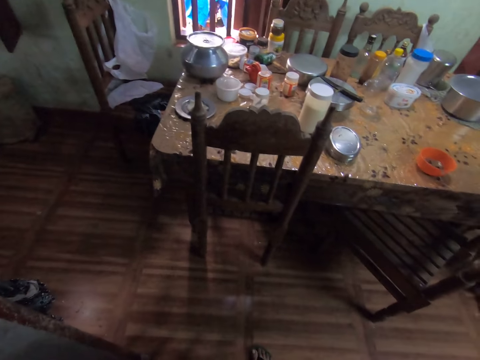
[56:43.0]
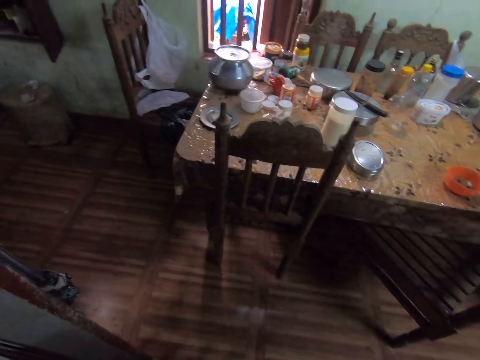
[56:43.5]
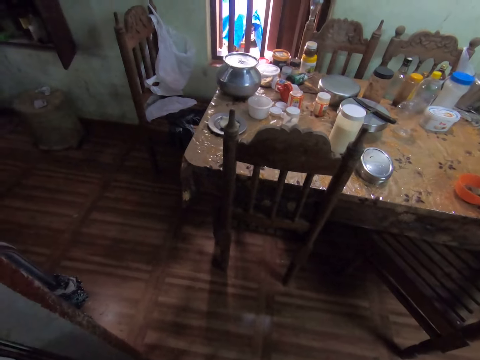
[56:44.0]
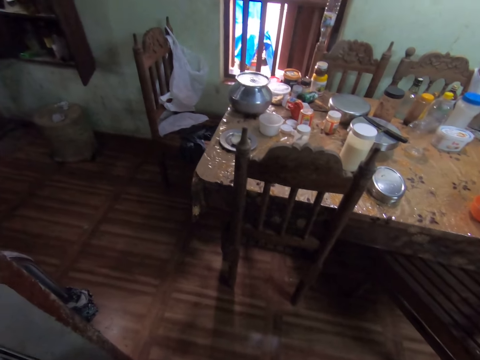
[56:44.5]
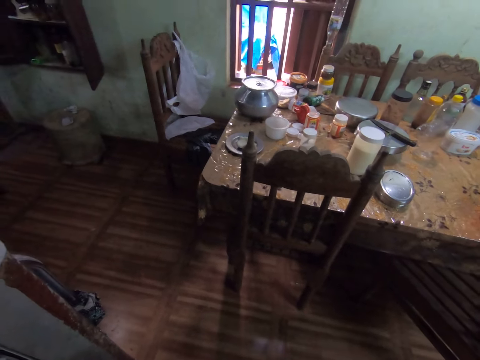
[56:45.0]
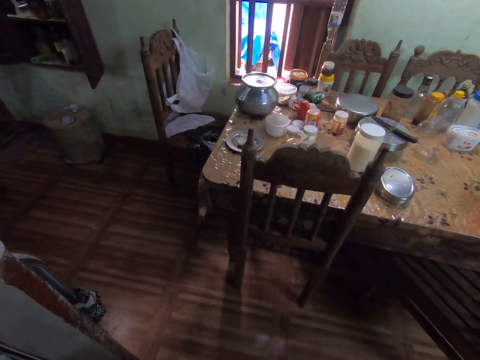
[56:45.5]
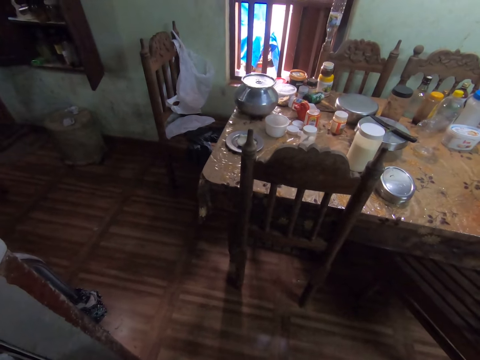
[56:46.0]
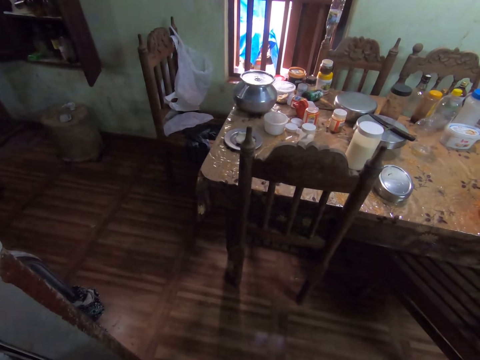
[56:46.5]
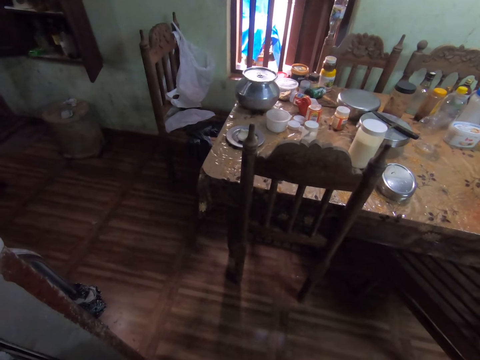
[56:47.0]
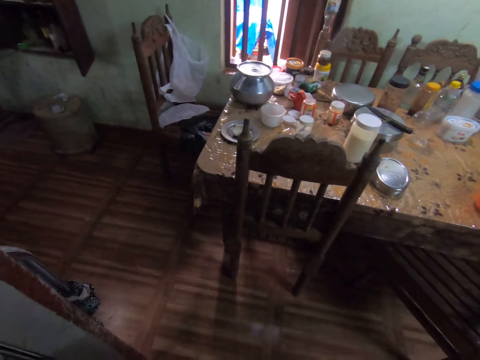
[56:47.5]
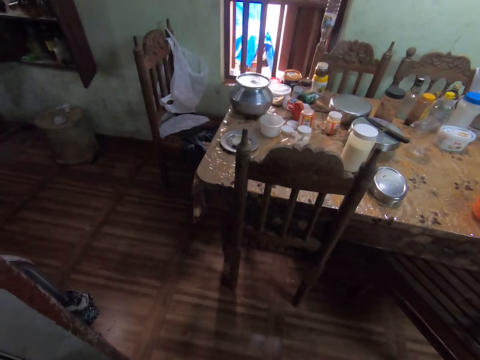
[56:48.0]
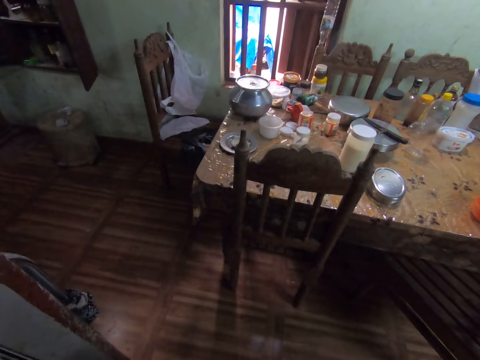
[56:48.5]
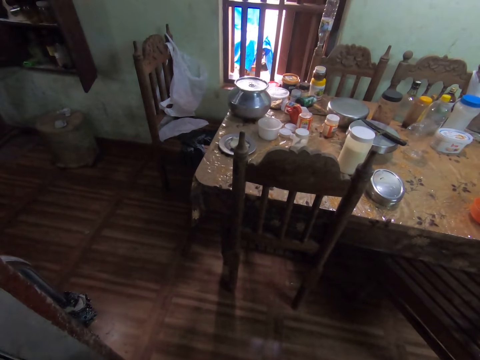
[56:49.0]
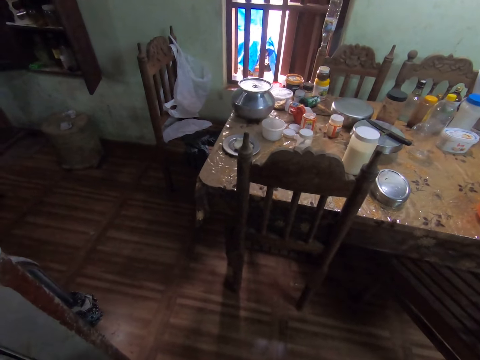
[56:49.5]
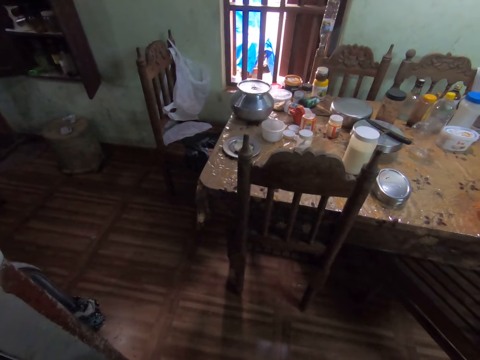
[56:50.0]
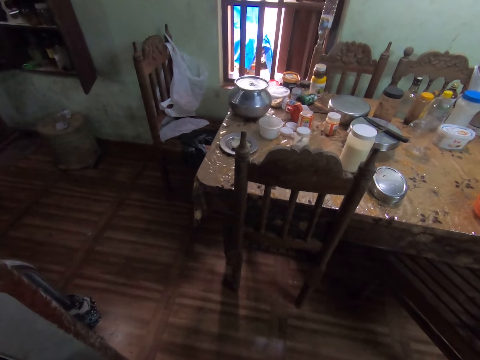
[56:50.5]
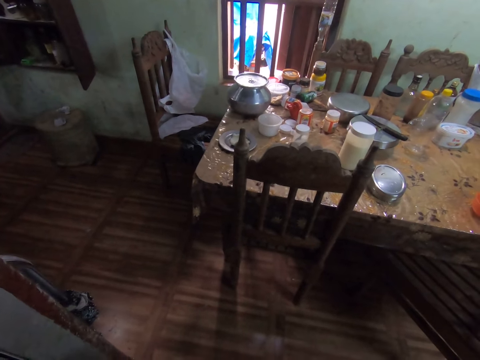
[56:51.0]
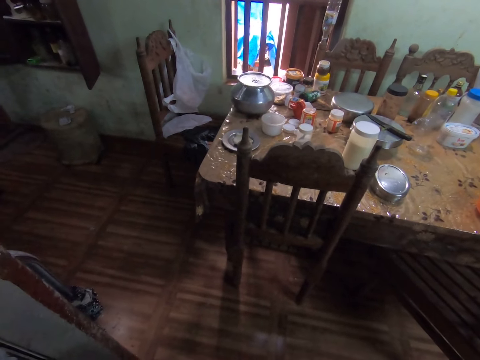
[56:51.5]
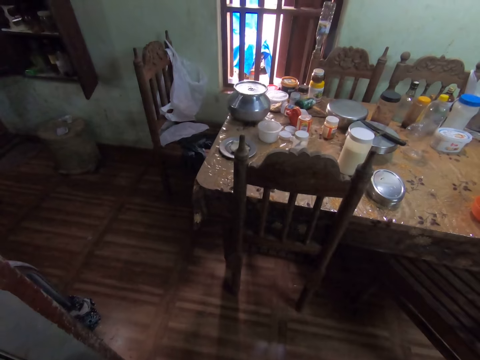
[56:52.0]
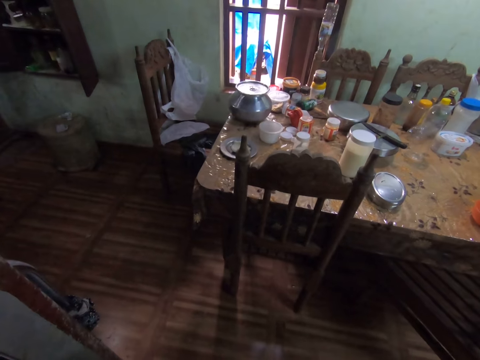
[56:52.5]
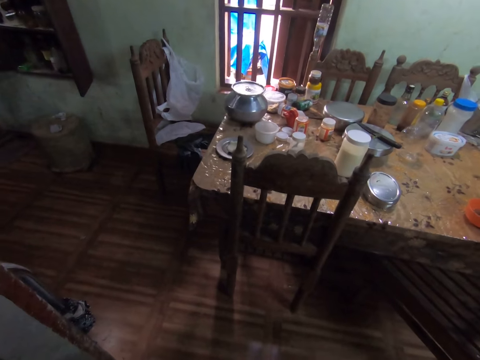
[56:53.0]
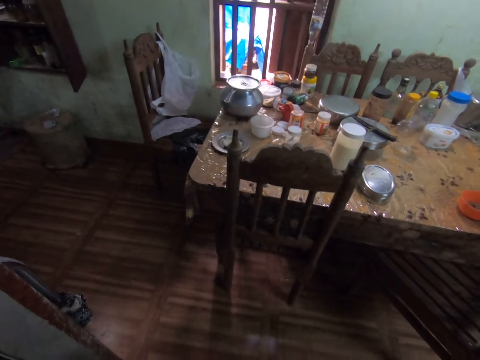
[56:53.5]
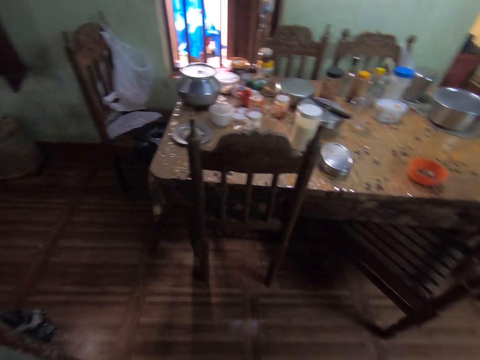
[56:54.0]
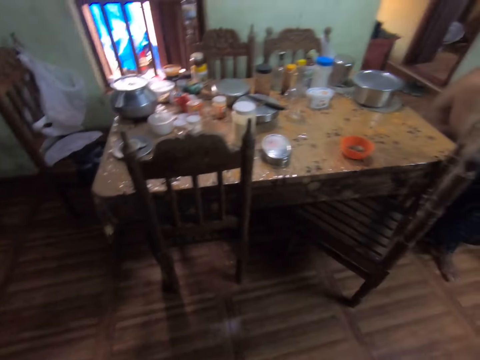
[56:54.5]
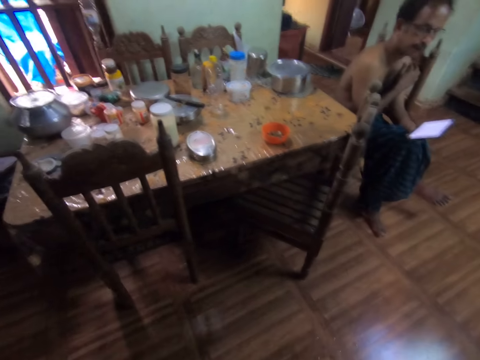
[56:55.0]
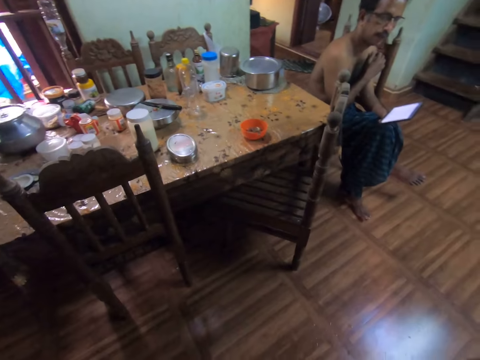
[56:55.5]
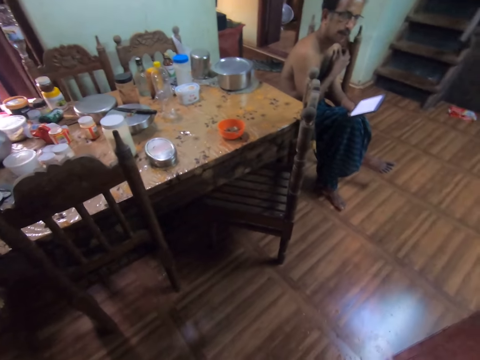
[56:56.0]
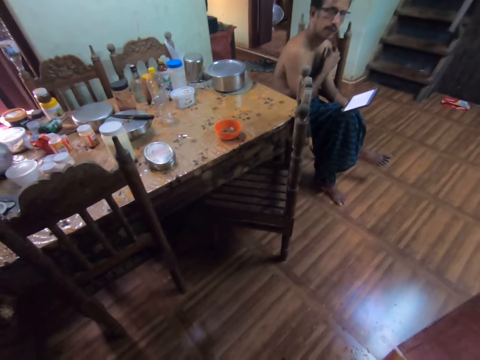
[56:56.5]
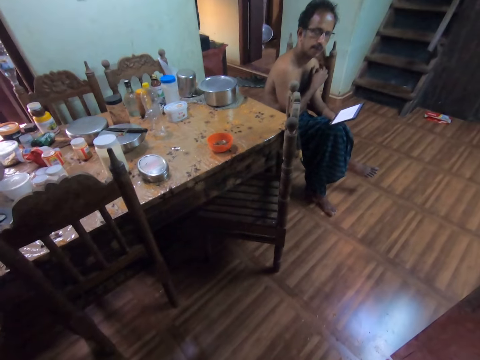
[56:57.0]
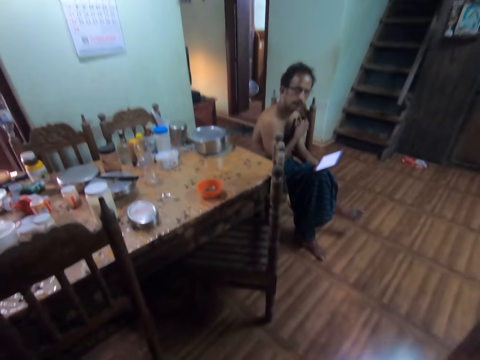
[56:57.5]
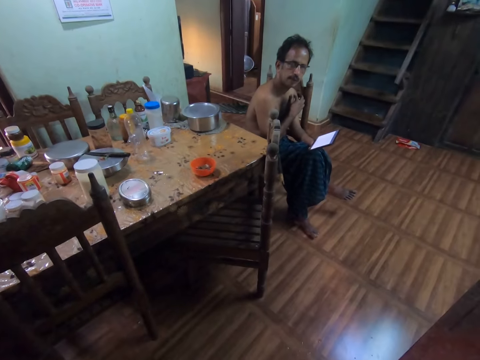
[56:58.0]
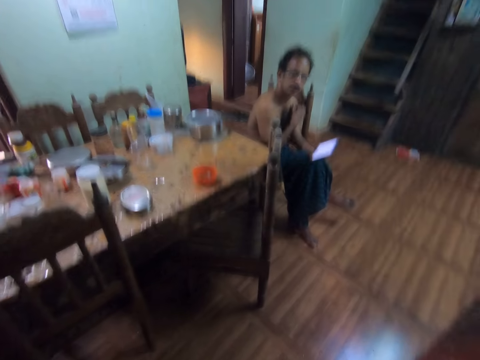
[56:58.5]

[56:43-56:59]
The camera wearer talks on the phone in her left hand. A man sits on a dining chair in the living room with a phone in his left hand.

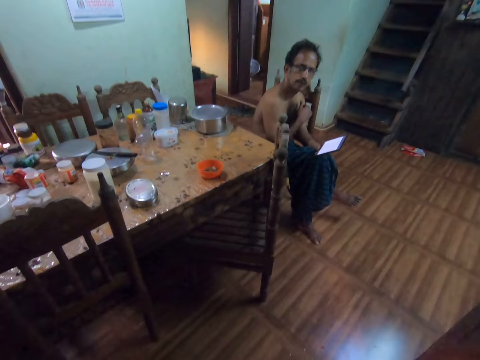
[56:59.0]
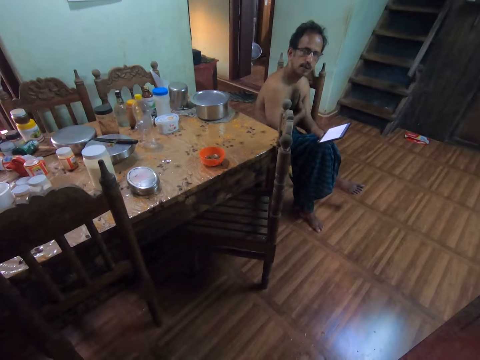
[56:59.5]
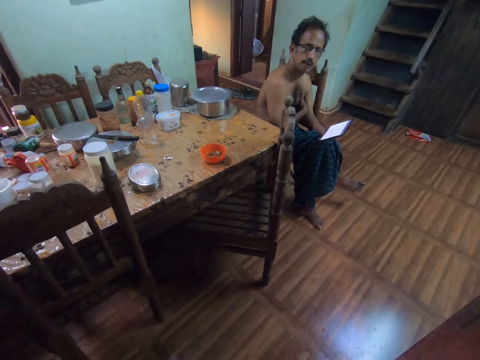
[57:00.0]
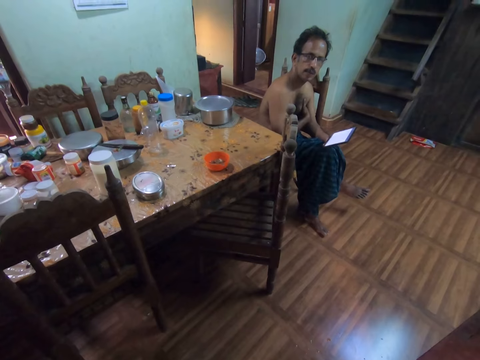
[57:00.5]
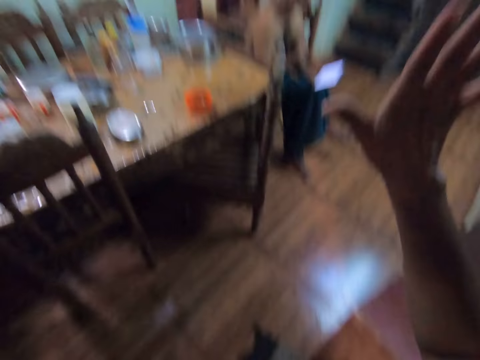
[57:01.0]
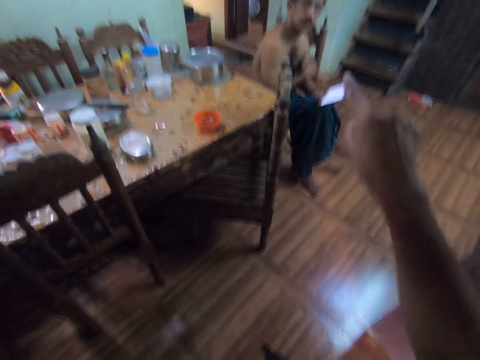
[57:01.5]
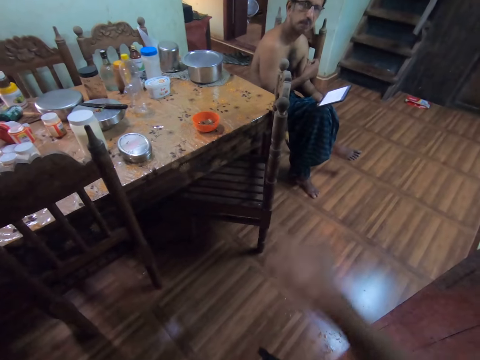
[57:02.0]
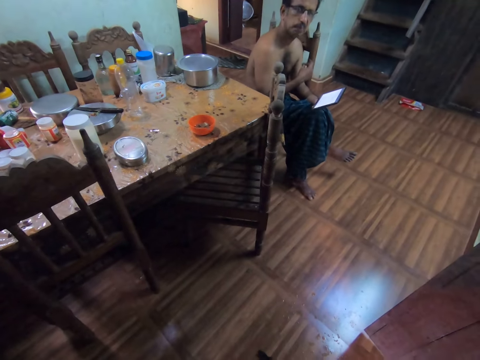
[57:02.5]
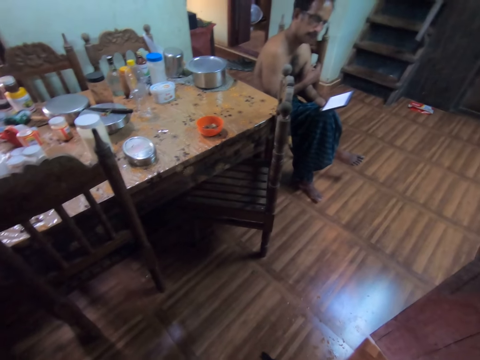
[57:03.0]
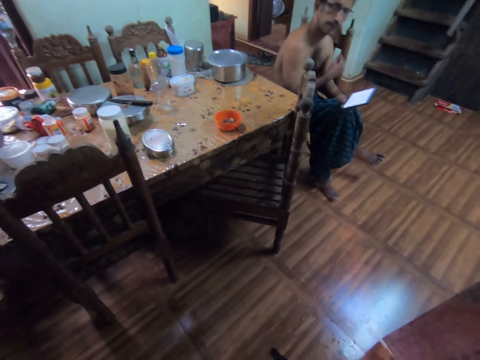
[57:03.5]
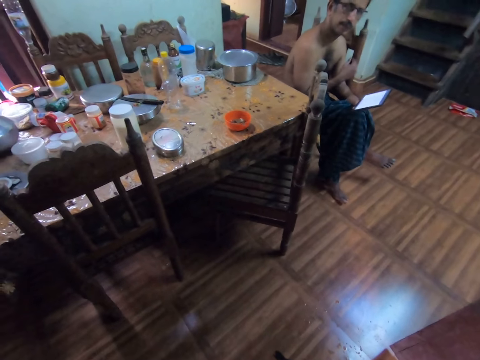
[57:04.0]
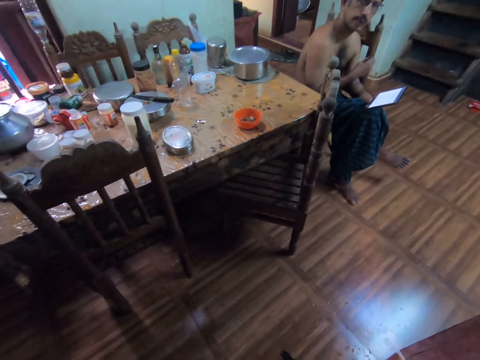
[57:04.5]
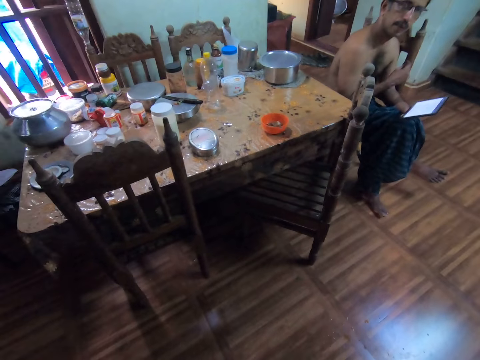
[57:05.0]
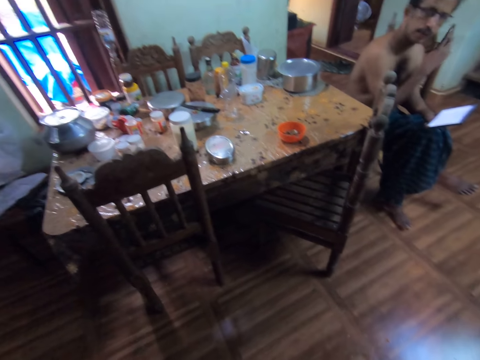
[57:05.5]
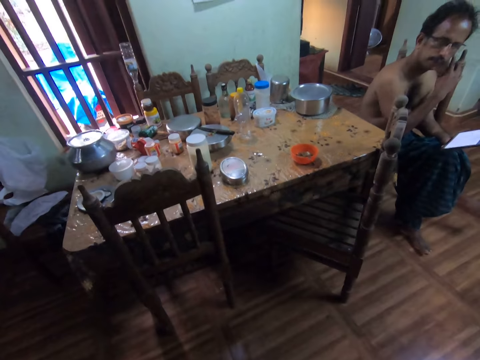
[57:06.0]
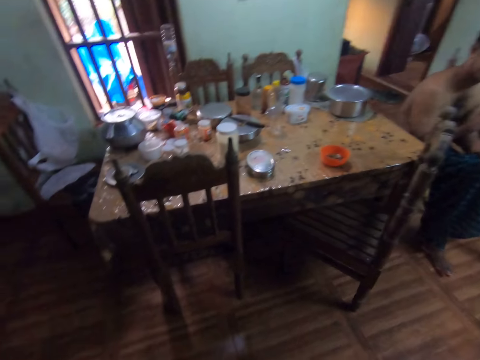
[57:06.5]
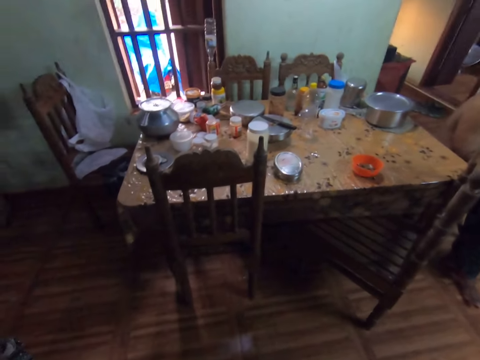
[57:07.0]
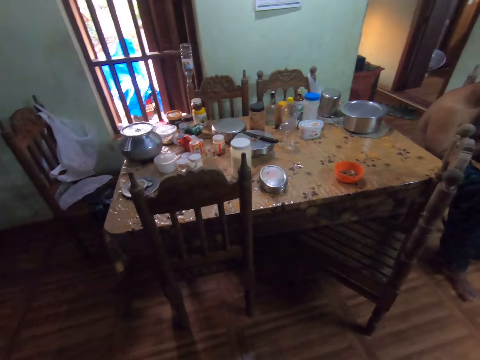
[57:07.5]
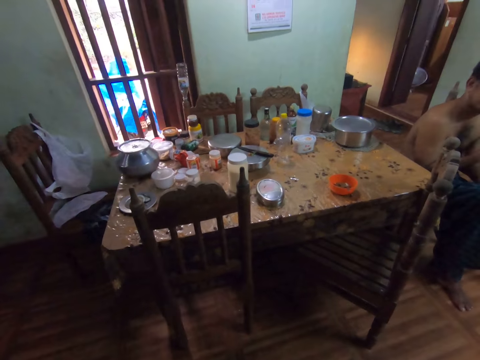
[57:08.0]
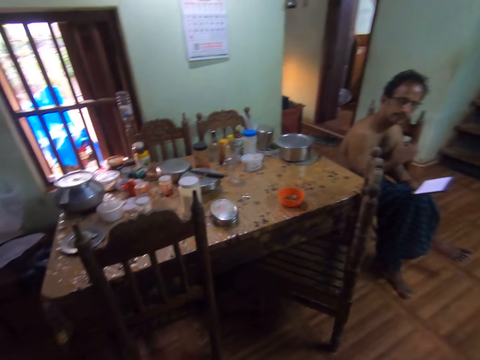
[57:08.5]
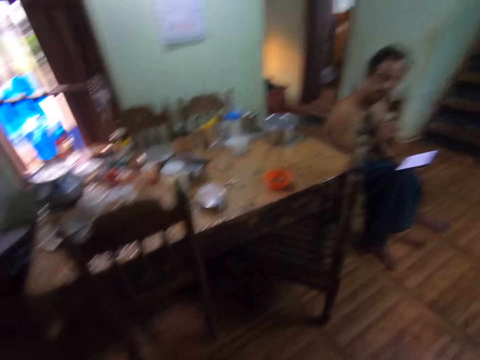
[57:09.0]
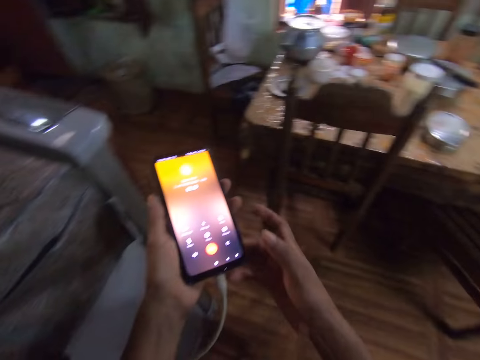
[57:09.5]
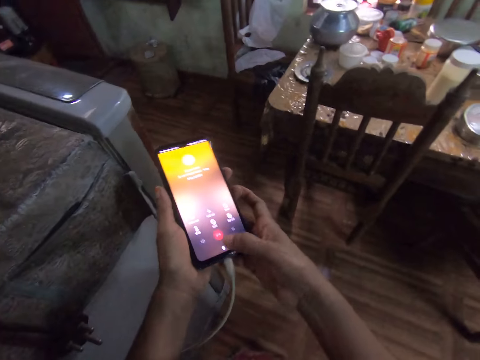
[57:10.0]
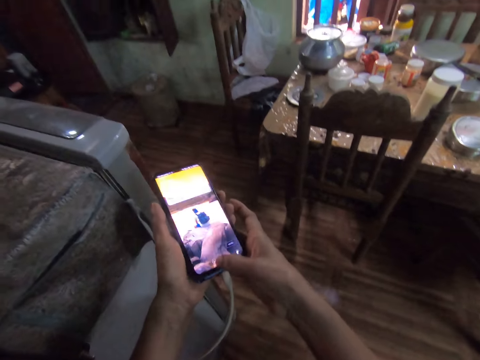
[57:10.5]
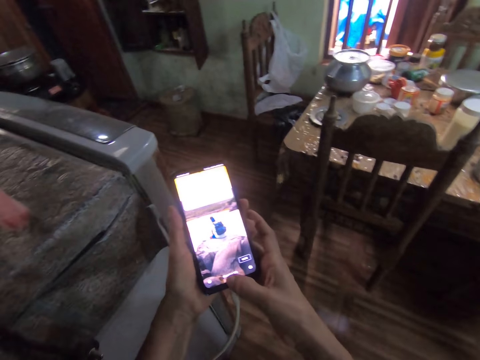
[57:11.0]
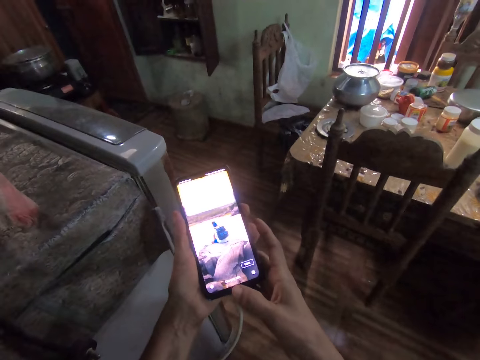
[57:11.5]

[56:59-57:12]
The camera wearer gesticulates with her right hand. She operates the phone in her hand with her right hand.
